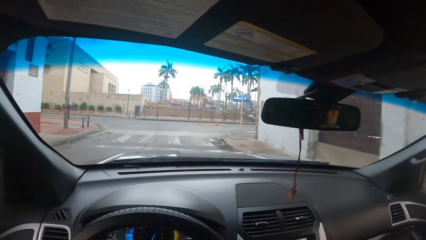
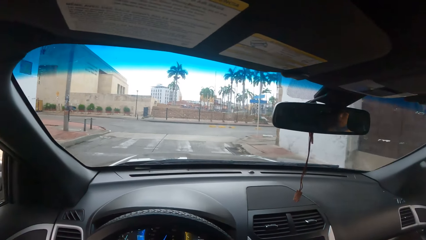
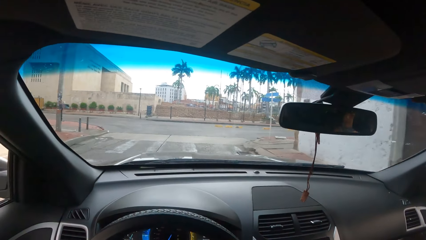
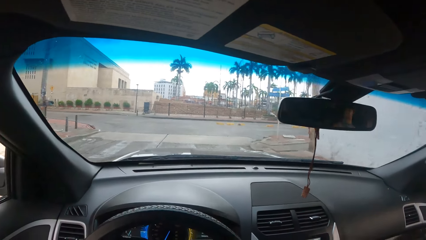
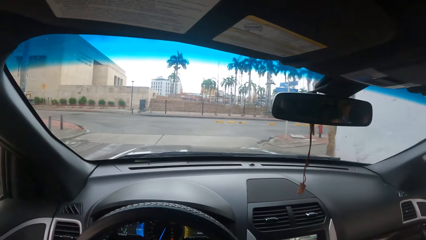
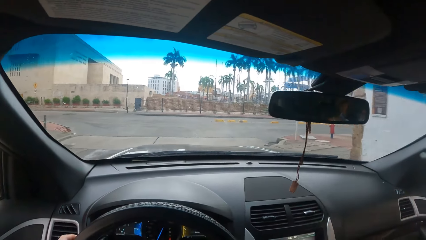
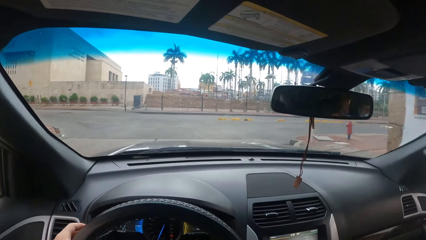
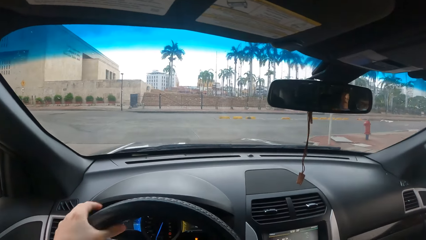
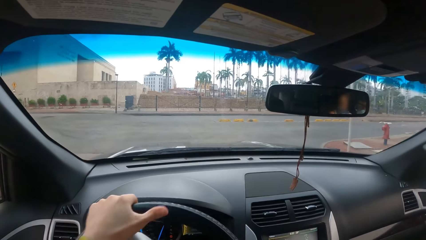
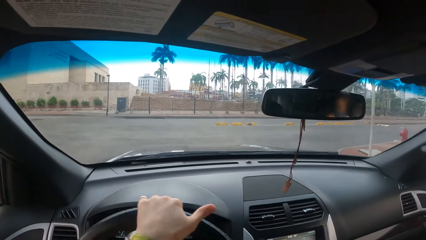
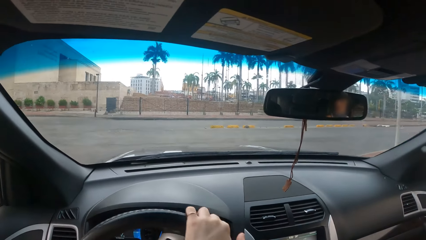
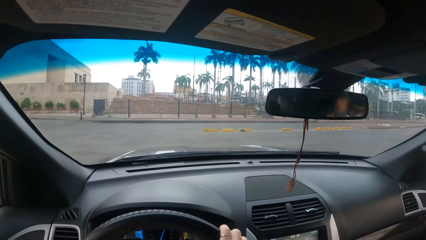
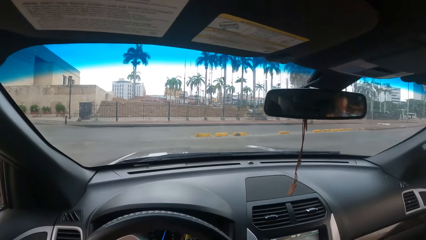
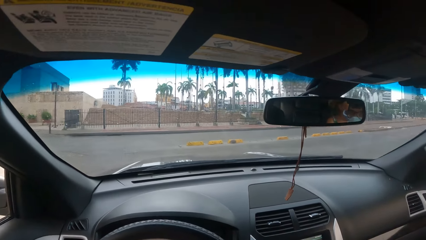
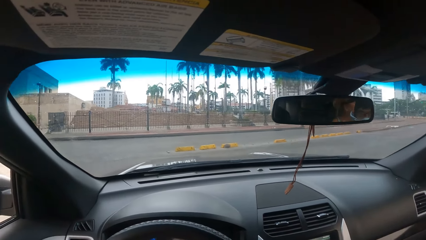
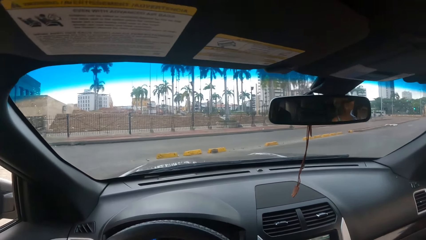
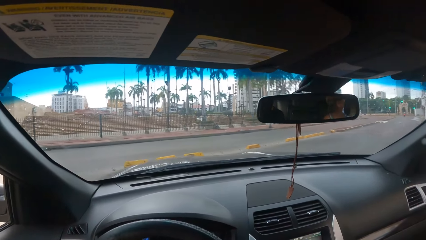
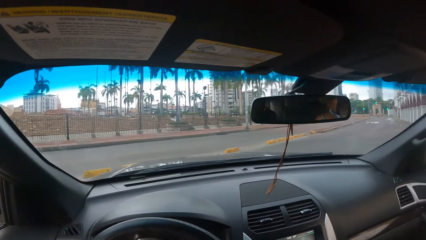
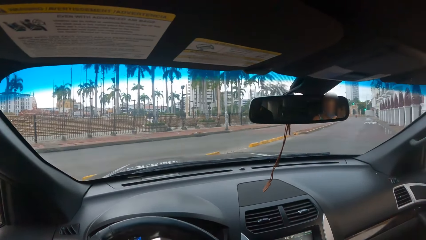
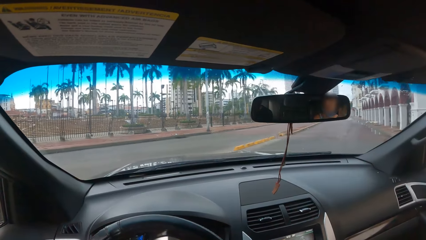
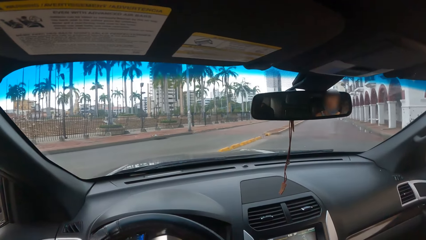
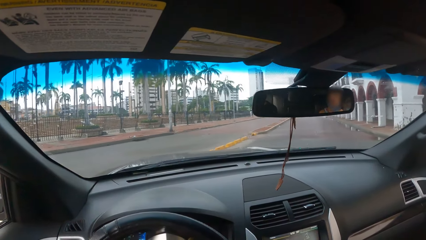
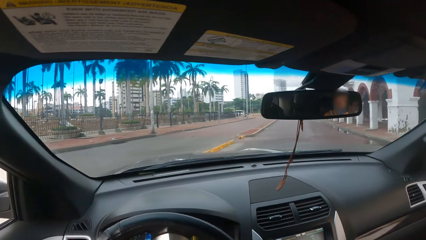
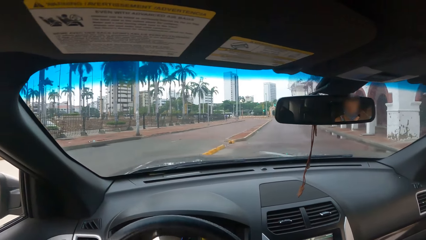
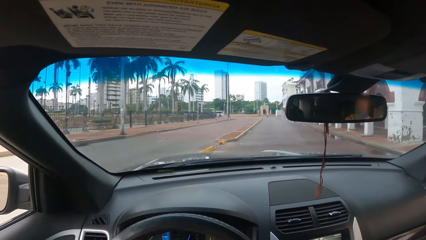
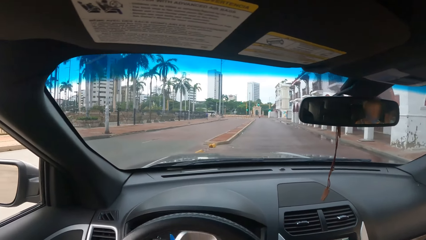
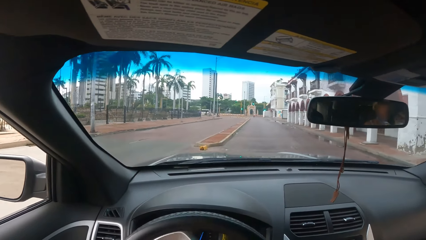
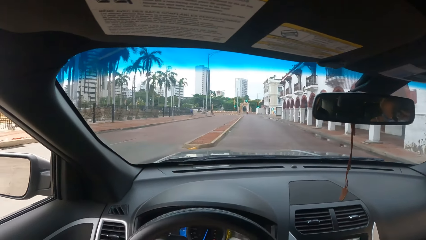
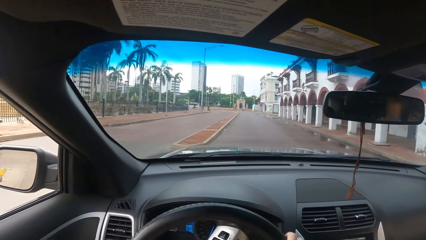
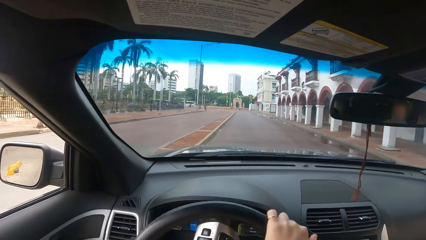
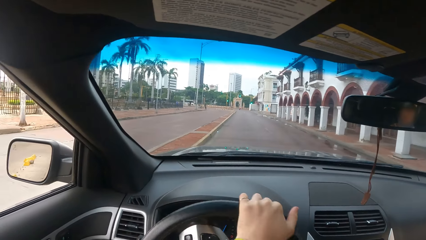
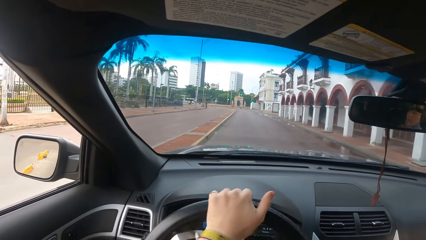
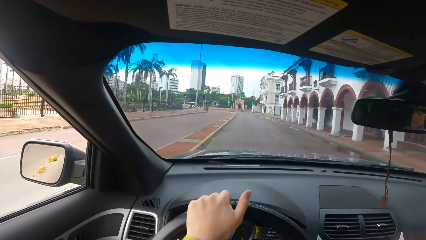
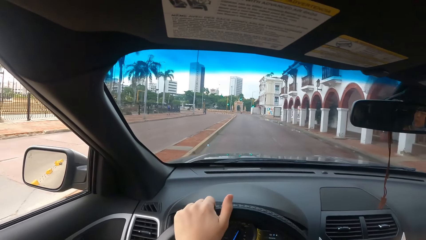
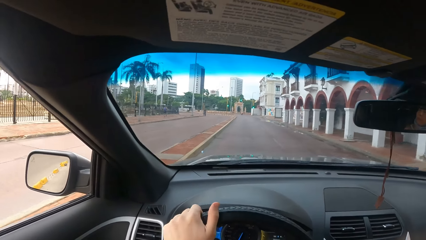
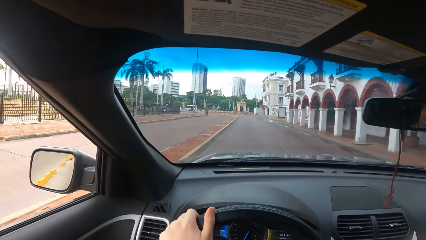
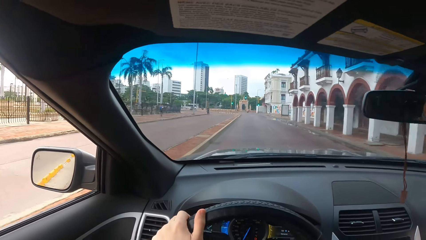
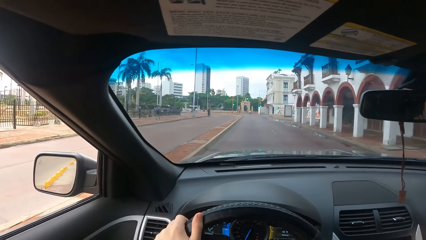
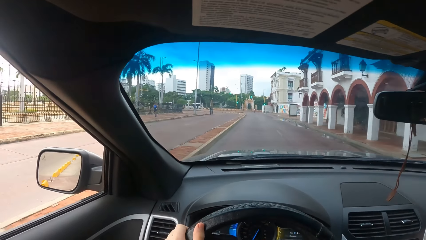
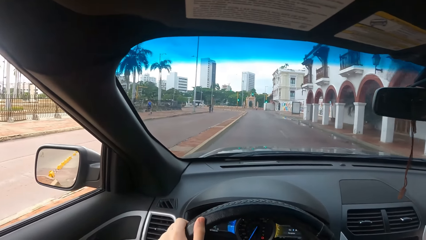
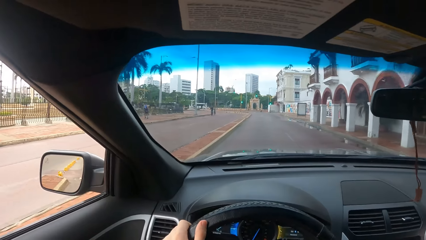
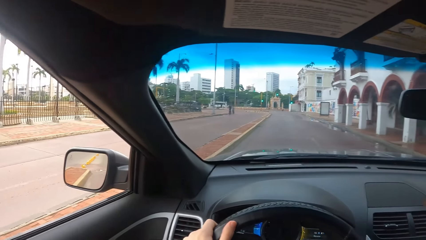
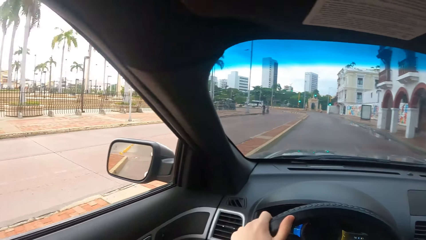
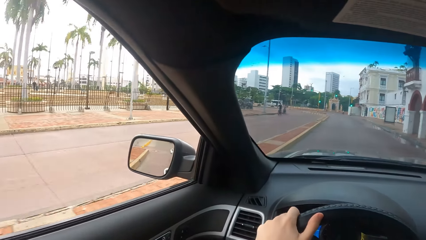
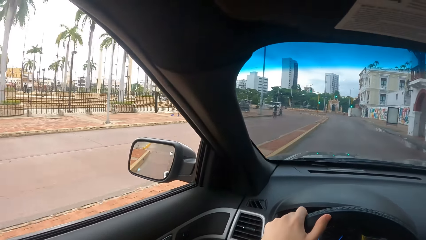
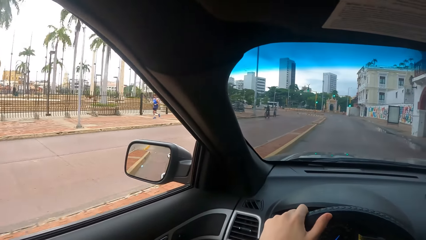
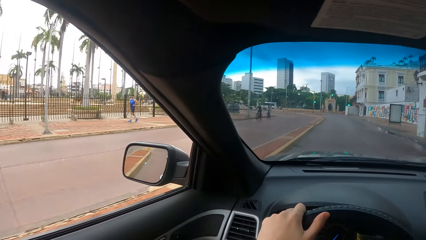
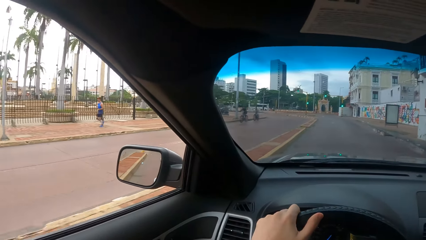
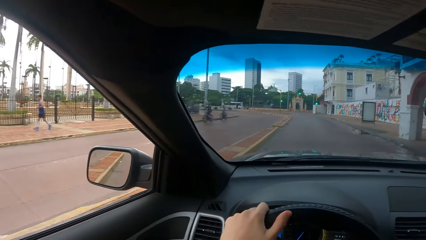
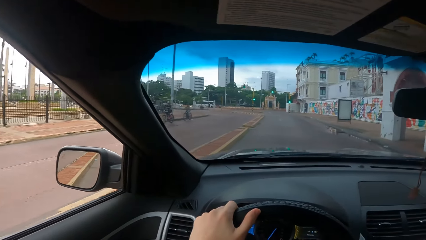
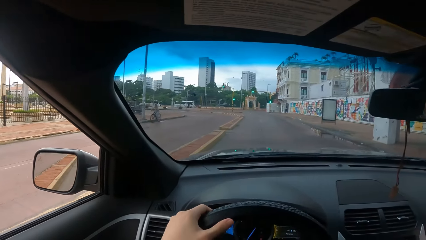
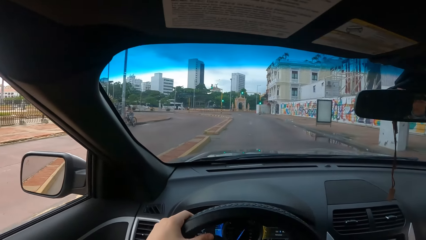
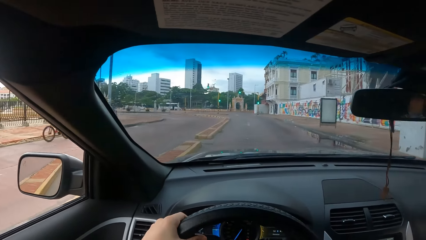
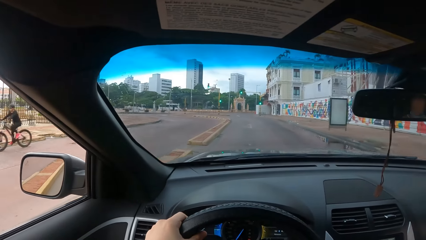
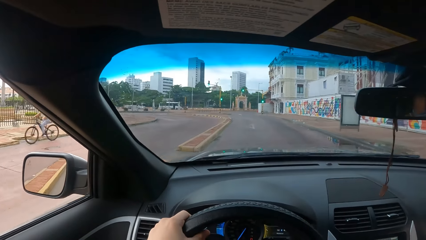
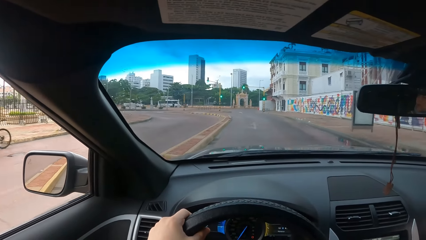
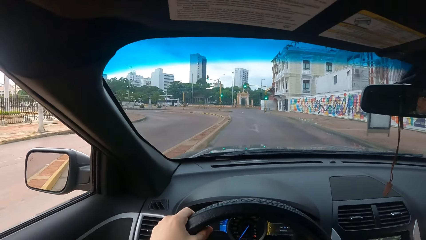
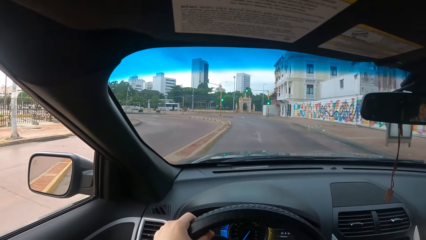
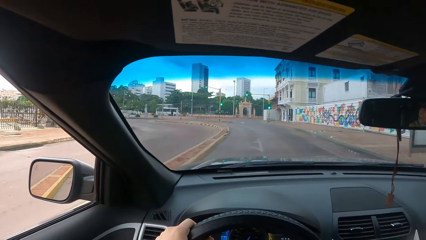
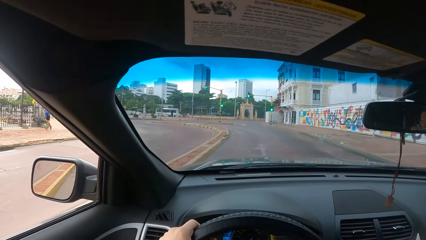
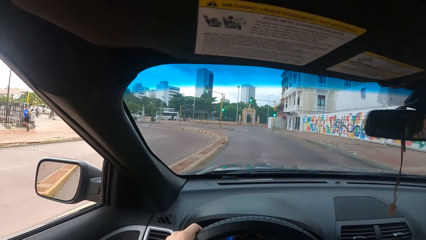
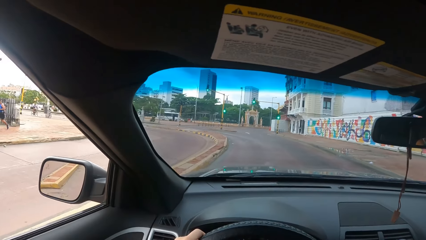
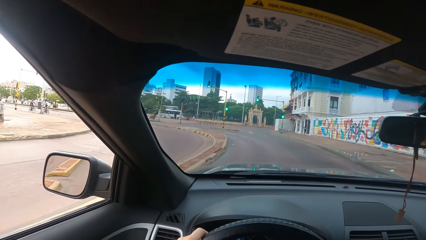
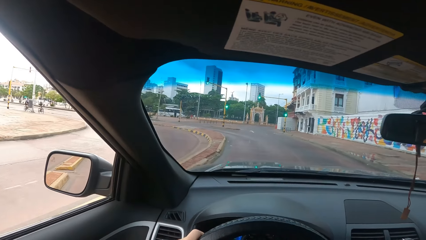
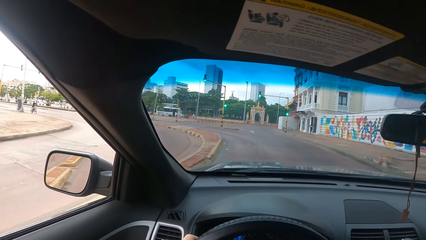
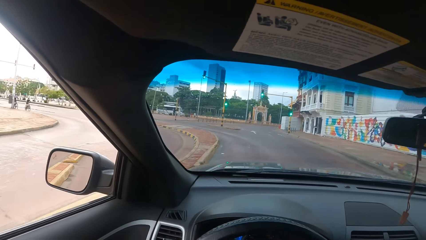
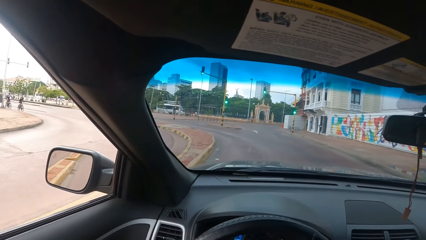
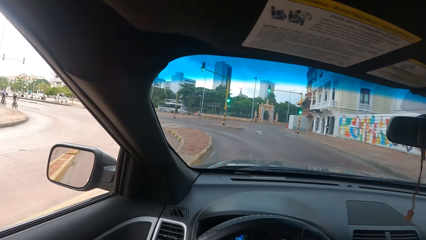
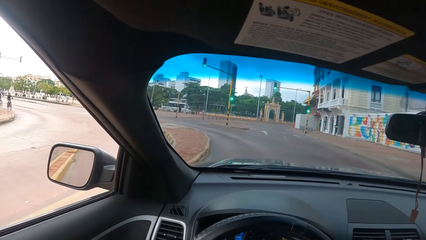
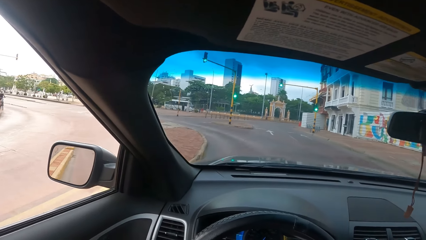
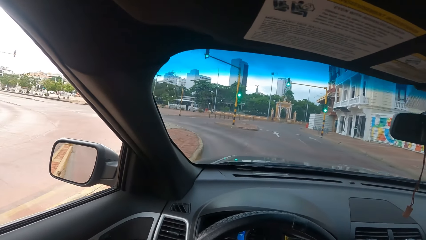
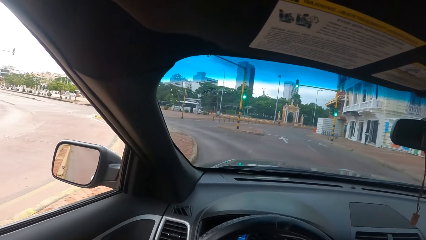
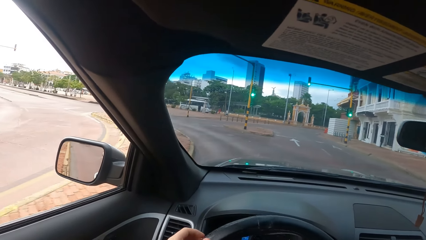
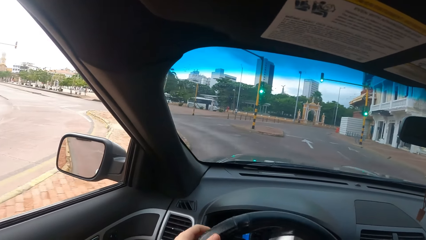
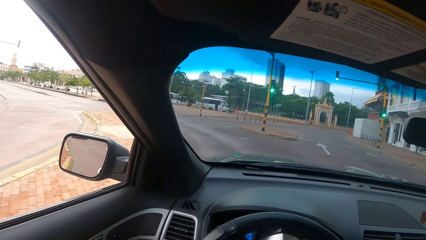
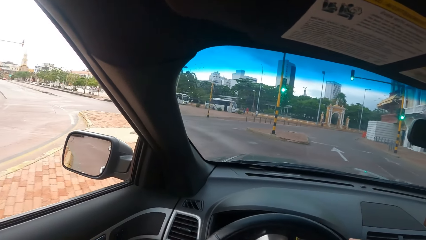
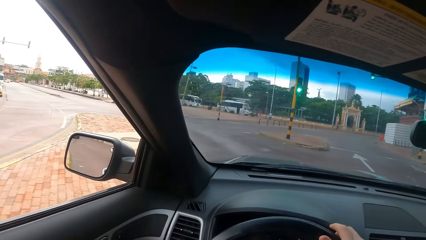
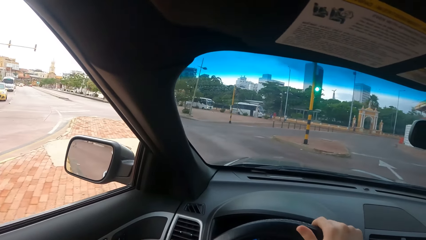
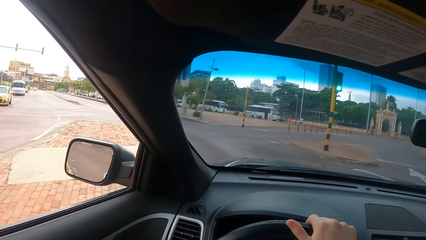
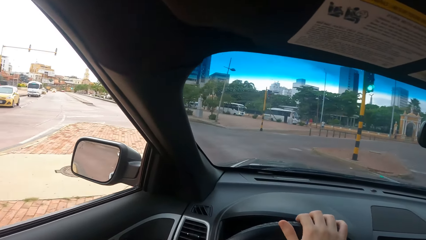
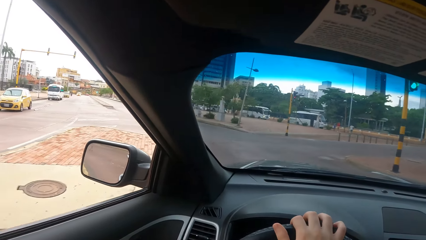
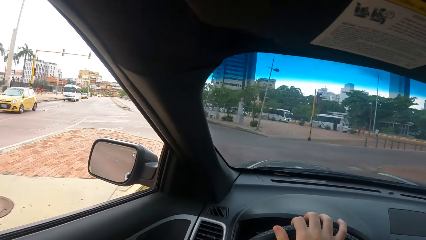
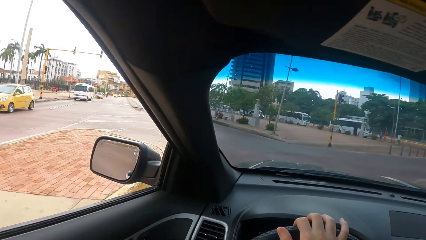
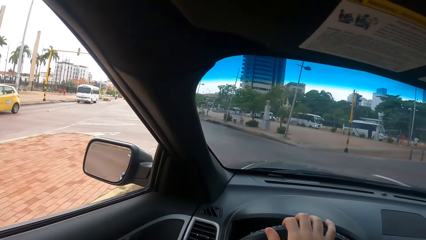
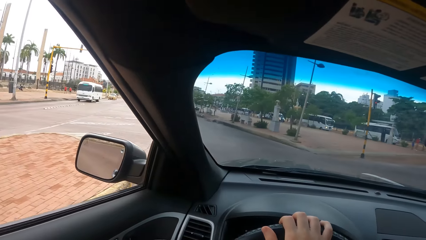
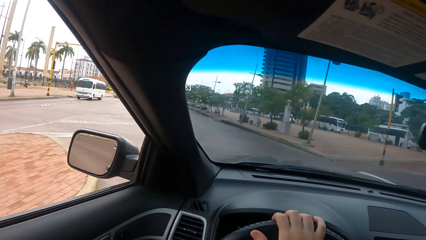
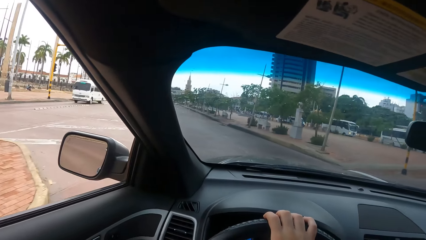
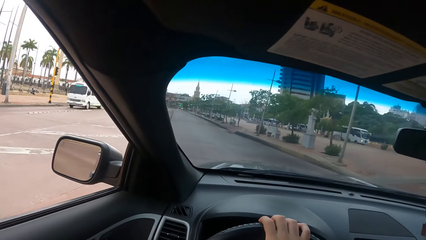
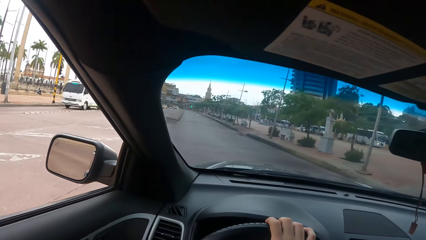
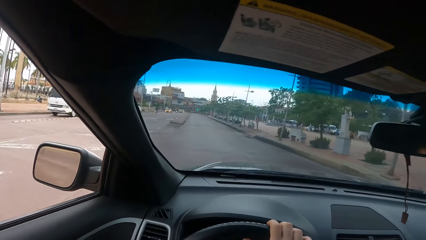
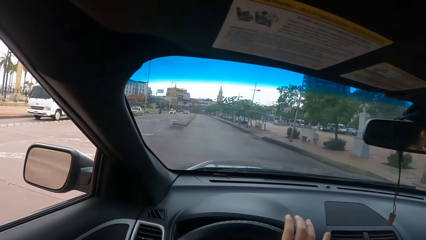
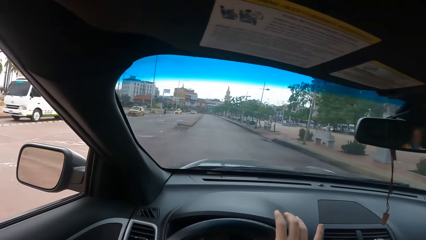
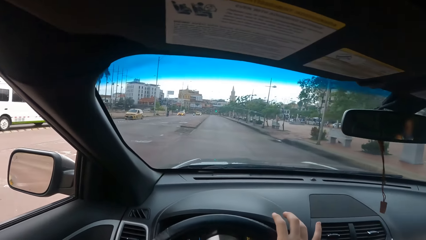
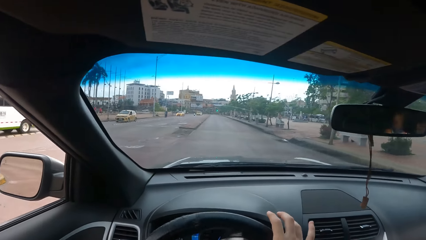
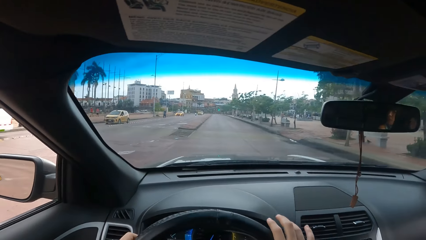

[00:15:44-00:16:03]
The camera wearer turns the steering with his left hand. He turns the steering with his right hand.
